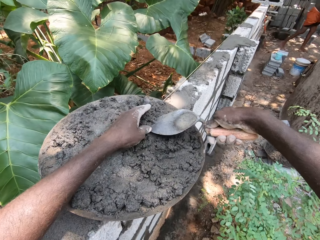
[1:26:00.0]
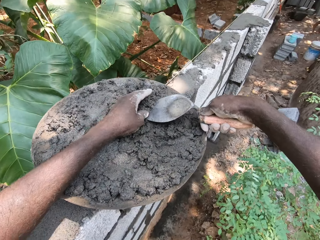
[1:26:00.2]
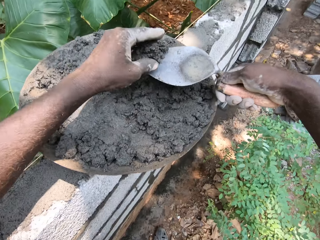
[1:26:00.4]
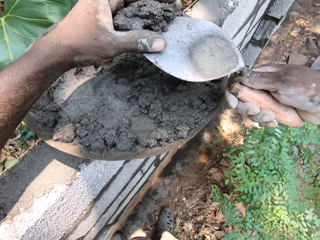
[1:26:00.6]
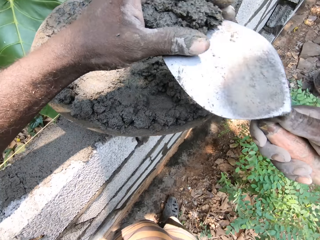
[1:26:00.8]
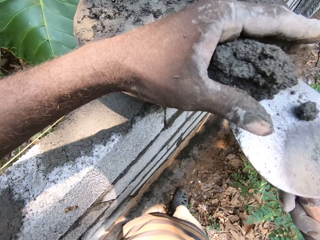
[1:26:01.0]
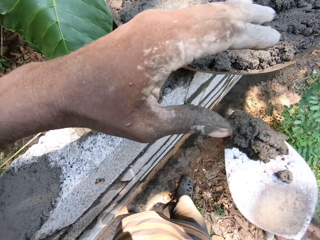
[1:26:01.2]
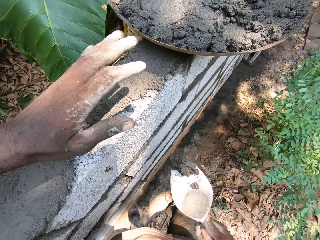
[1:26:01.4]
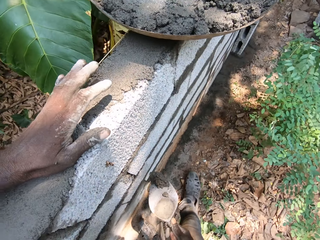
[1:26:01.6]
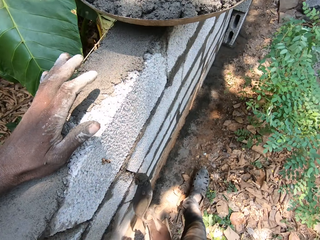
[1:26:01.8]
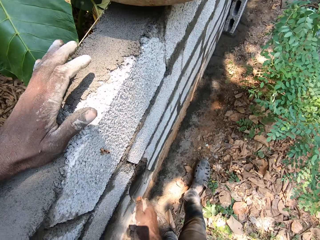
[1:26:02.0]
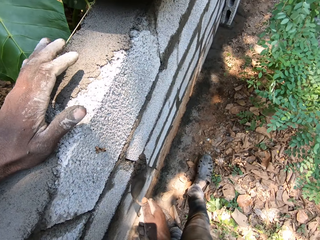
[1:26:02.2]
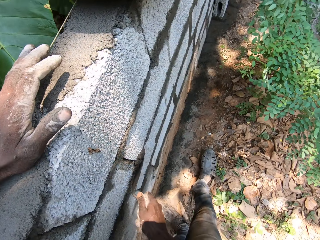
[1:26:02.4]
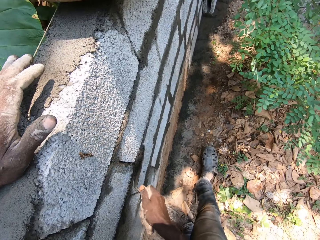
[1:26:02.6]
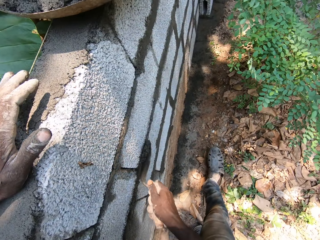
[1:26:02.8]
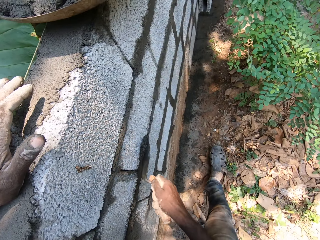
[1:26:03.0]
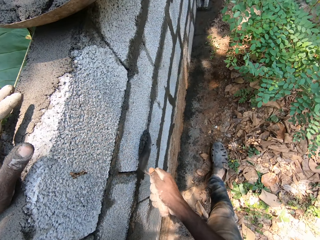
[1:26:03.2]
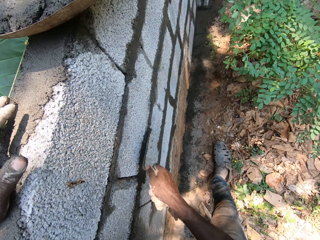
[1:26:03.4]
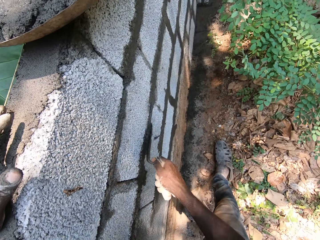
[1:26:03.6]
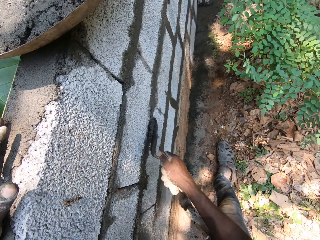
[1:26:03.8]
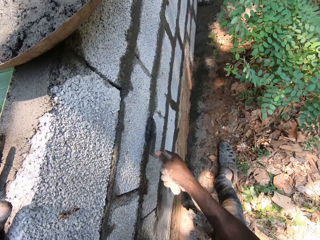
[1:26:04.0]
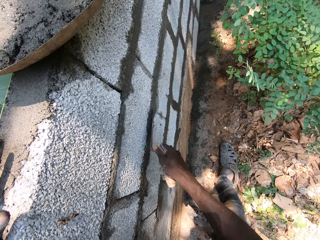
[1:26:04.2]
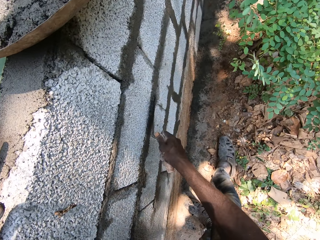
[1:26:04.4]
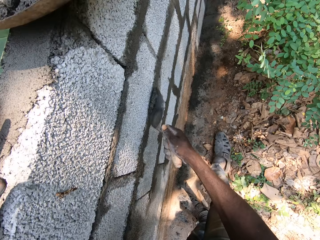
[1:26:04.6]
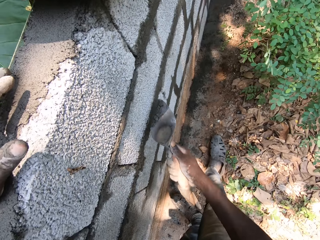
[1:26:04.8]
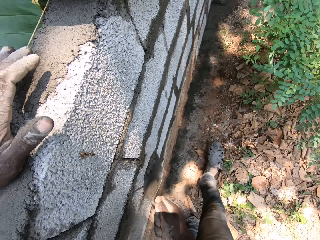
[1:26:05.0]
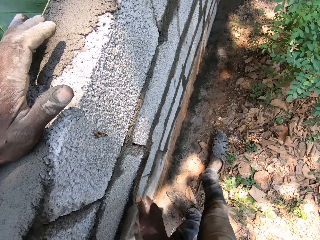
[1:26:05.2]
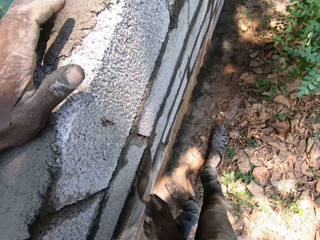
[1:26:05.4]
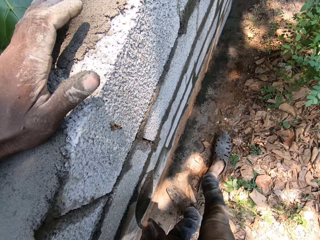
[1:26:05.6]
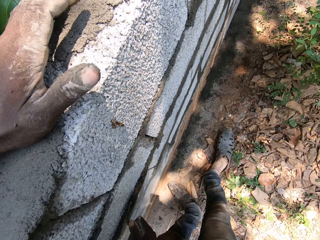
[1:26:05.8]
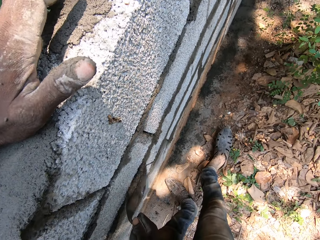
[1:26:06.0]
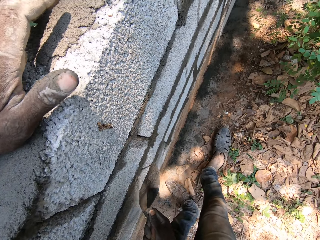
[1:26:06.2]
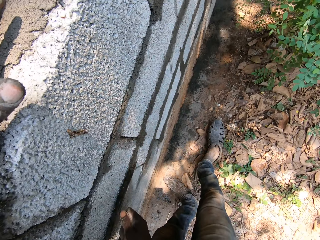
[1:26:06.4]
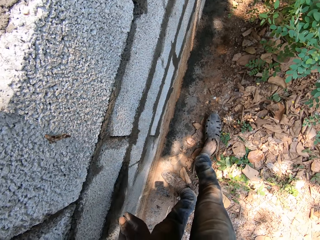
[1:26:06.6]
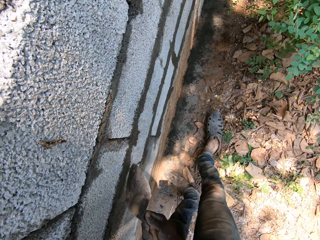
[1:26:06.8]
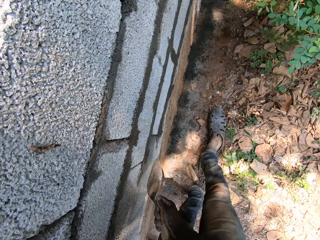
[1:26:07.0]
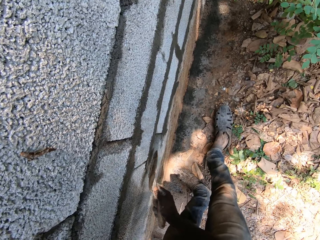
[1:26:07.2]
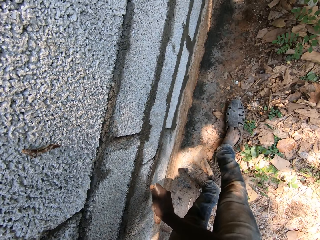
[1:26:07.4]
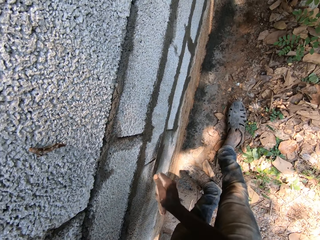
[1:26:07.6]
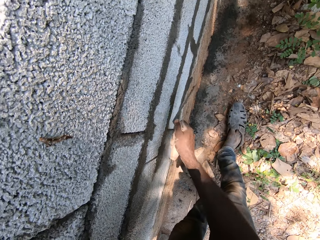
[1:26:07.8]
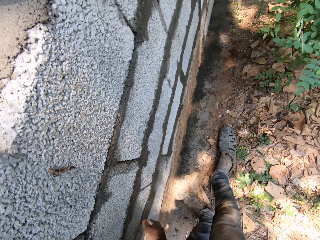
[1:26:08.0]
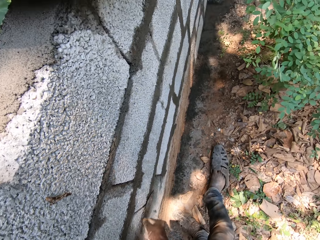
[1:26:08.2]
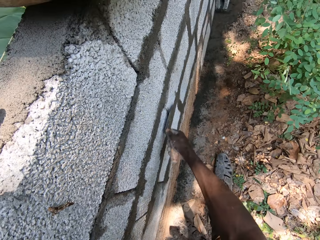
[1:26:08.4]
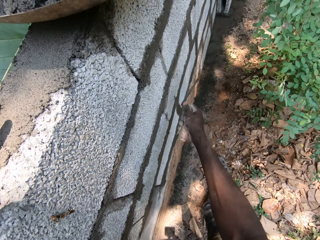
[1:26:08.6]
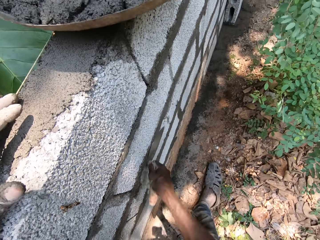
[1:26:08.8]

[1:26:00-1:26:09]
The camera wearer scoops up mortar with a trowel. He packs the mortar in the head pan with his left hand and the brick trowel in his right hand. He plasters the mortar on a brick between the bricks' gap with the brick trowel in his right hand.

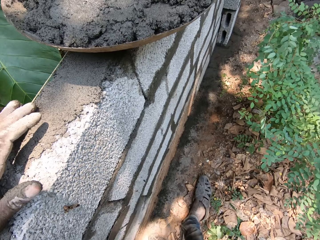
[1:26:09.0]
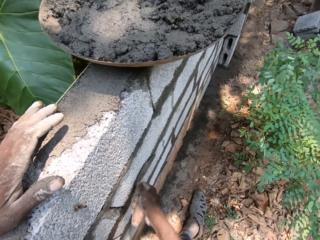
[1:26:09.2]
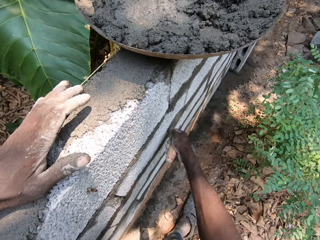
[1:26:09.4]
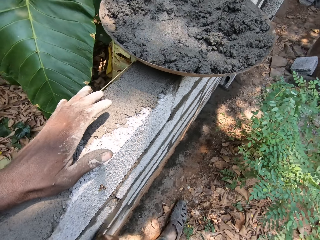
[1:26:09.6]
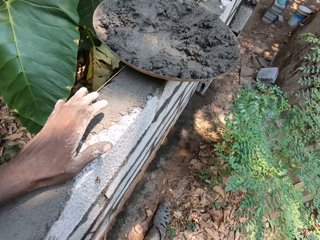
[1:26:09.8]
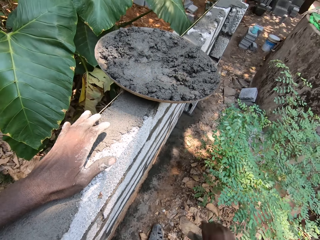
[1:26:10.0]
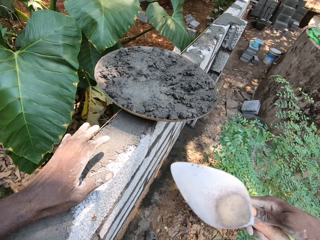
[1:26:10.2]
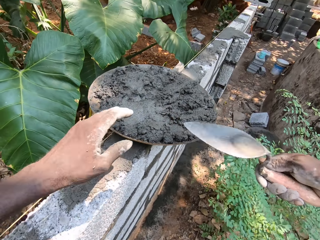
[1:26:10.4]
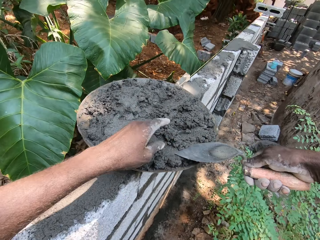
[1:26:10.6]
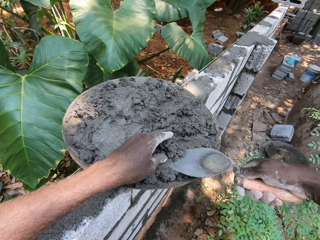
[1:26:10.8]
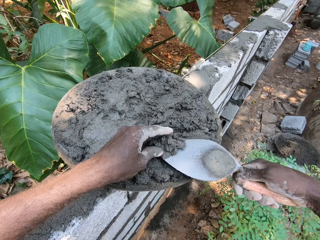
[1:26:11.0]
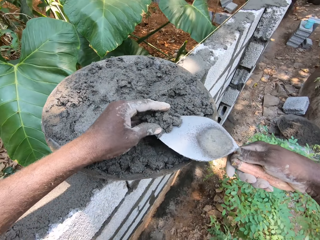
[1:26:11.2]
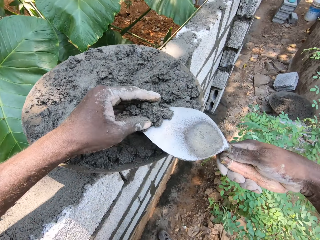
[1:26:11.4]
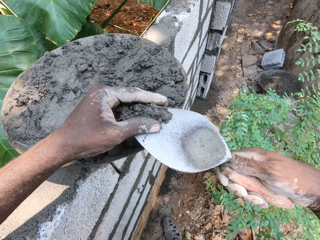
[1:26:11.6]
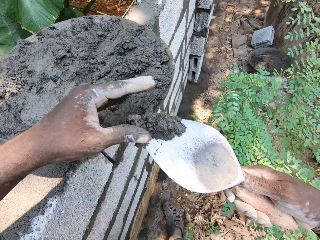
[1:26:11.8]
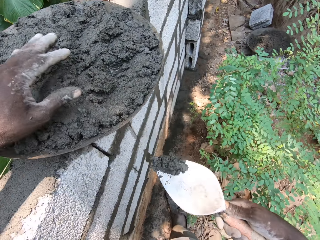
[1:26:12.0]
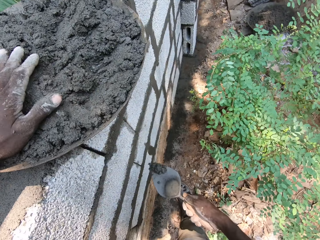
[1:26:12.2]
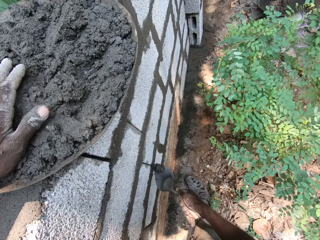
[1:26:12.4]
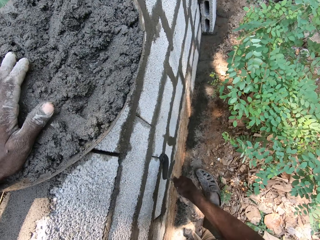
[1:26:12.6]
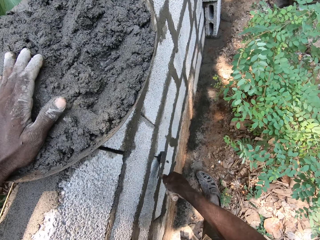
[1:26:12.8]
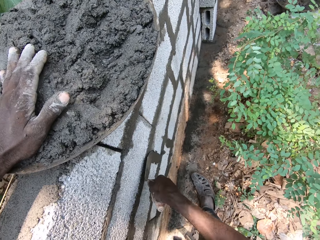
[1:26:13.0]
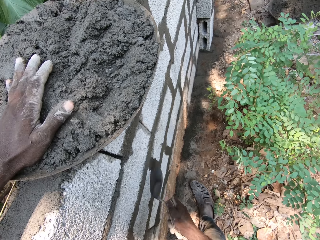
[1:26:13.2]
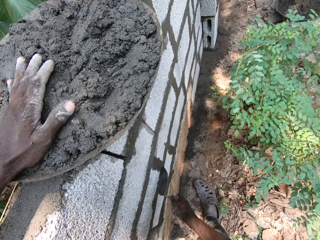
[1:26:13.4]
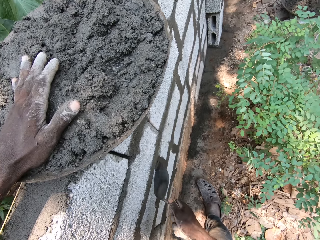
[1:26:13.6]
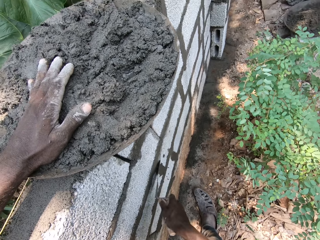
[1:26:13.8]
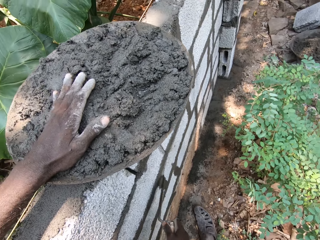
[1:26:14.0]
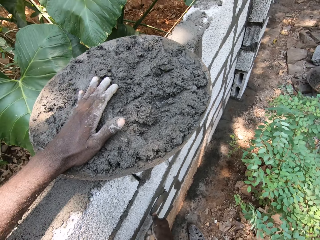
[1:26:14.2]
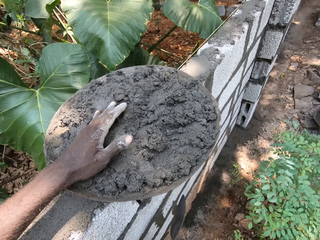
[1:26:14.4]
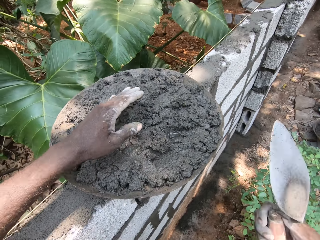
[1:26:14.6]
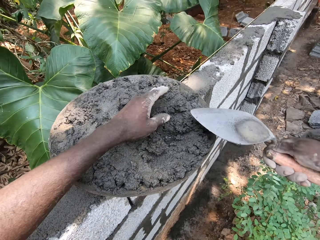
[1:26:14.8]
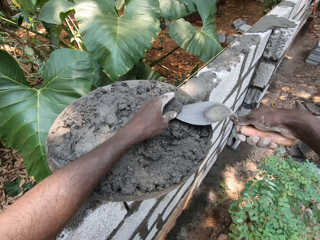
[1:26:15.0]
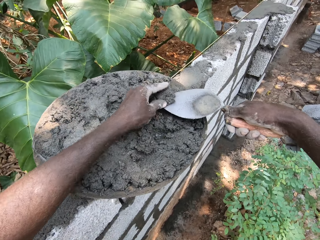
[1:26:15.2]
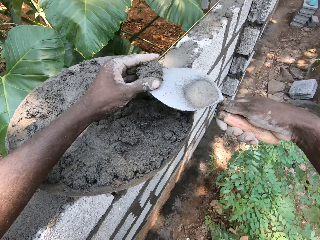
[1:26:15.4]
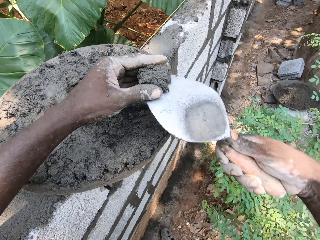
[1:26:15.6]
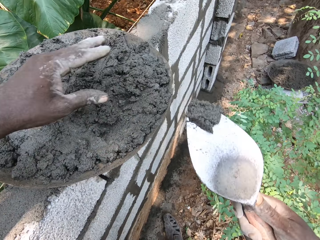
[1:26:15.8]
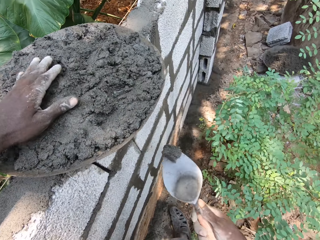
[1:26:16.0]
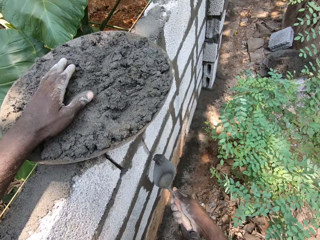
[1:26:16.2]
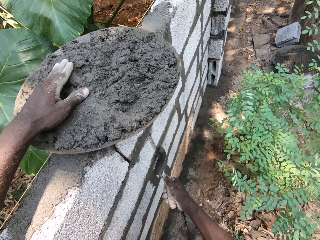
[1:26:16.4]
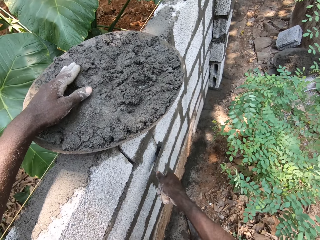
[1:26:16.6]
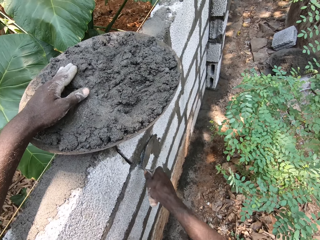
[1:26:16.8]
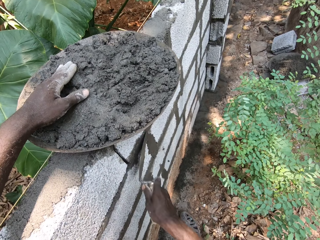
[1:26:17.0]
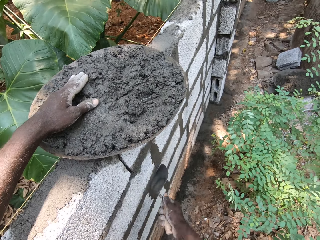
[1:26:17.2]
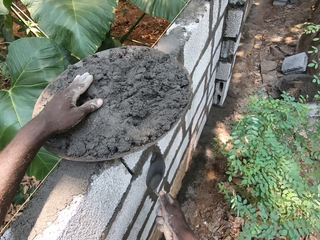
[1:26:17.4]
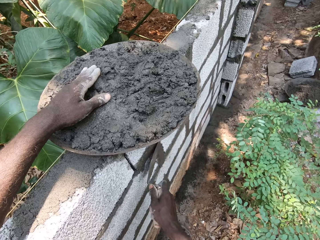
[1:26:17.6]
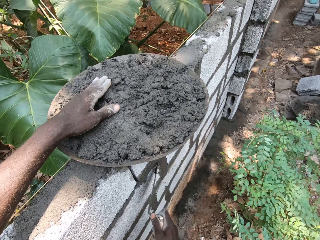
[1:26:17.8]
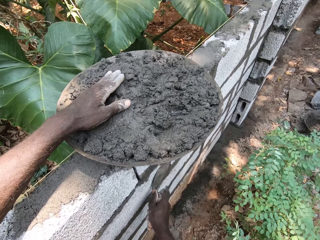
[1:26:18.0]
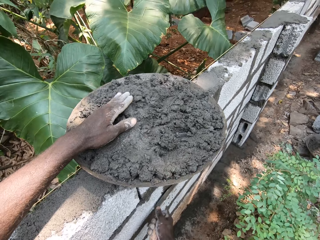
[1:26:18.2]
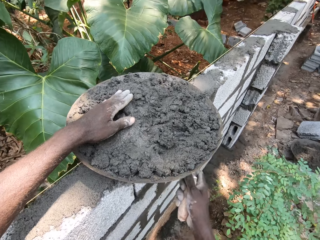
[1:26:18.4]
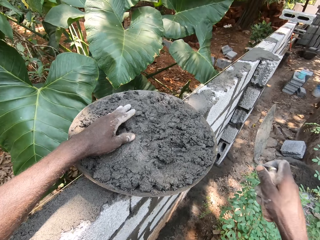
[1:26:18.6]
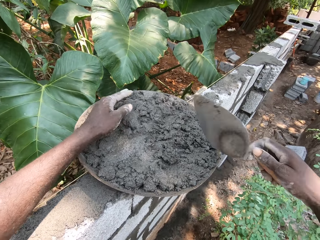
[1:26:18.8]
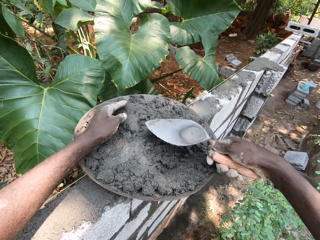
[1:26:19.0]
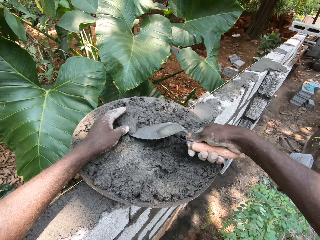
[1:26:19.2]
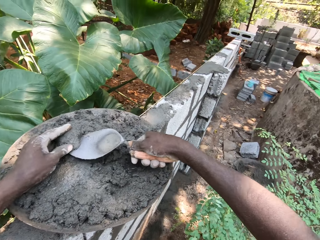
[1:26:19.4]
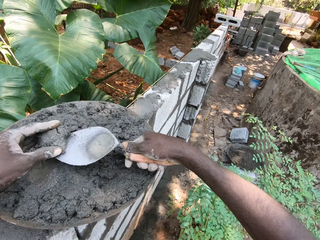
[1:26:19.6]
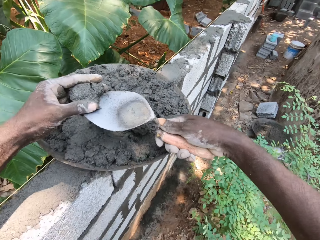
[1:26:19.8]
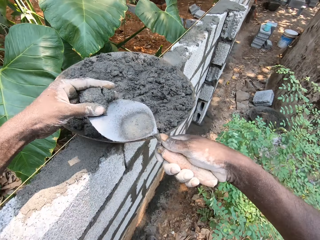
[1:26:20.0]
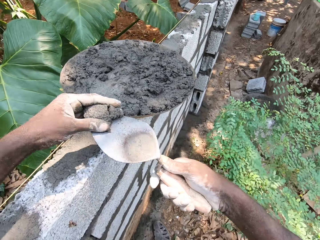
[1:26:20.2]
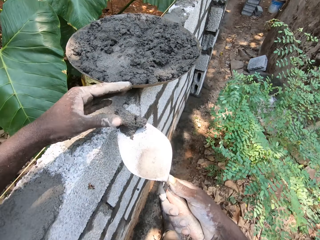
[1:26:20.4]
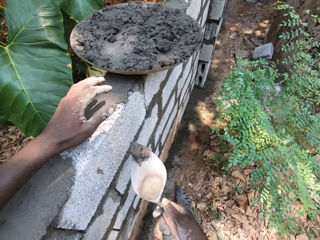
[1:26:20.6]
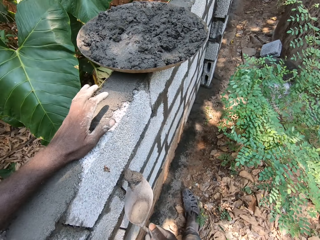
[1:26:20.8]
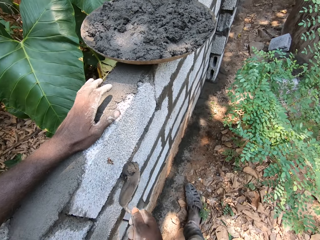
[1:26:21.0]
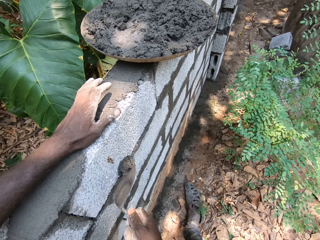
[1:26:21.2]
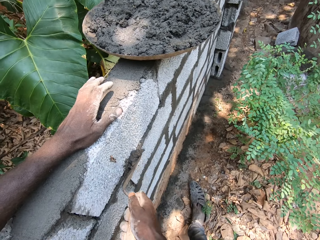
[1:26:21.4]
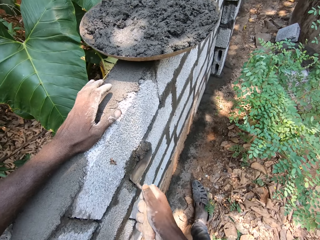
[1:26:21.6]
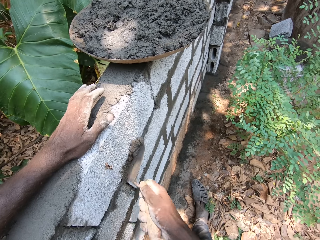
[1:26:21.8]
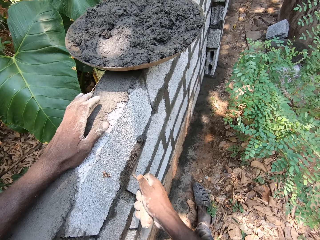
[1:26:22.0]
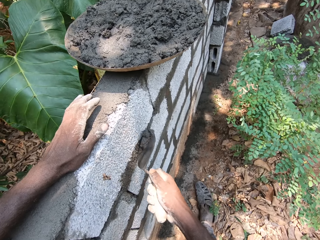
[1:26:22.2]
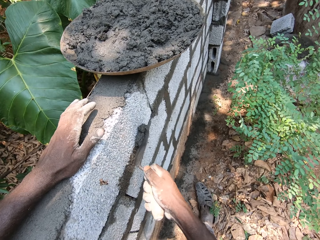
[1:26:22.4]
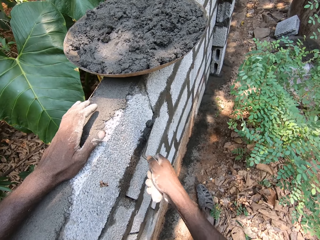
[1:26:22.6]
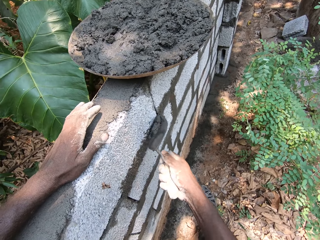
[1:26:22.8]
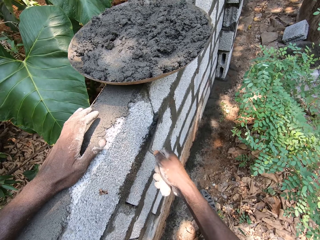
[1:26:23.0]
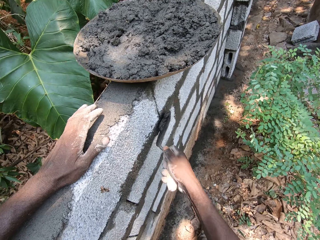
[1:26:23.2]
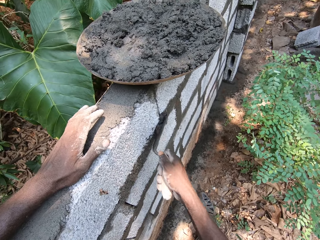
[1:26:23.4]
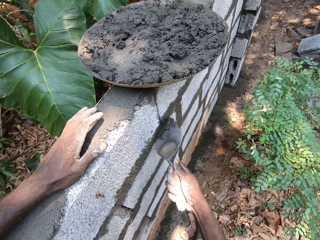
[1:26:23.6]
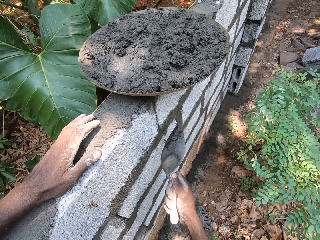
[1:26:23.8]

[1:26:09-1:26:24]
The camera wearer packs mortar in the head pan with his left hand and the brick trowel in his right hand. He presses the mortar. He plasters mortar on a brick with the brick trowel in his right hand. He packs mortar in the head pan with his left hand and the brick trowel in his right hand. He presses the mortar. He plasters mortar on a brick with the brick trowel in his right hand. He packs mortar in the head pan with his left hand and the brick trowel in his right hand. He presses the mortar. He plasters mortar on a brick with the brick trowel in his right hand.
